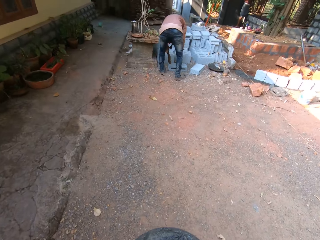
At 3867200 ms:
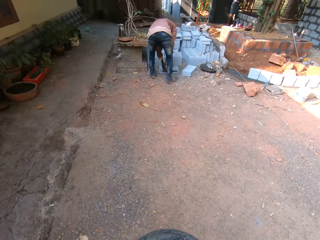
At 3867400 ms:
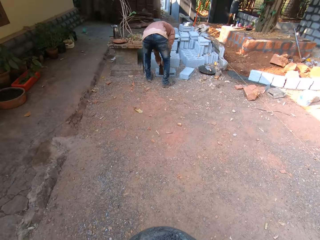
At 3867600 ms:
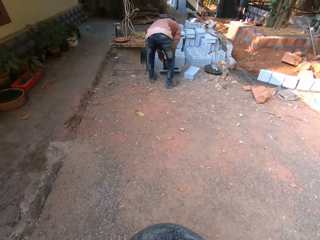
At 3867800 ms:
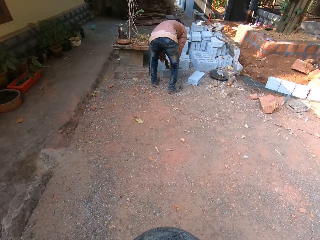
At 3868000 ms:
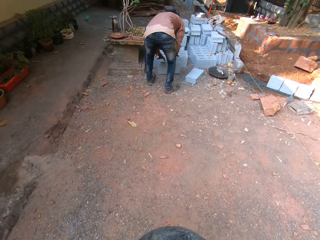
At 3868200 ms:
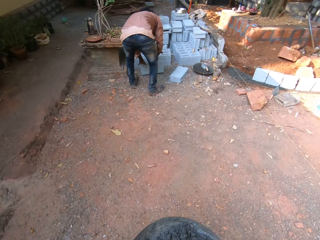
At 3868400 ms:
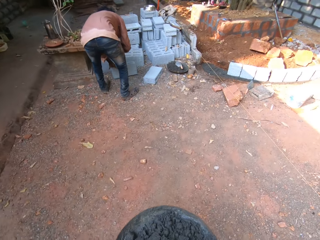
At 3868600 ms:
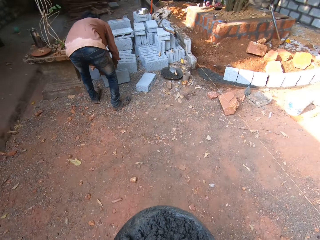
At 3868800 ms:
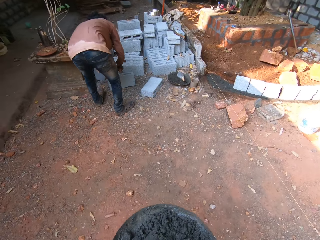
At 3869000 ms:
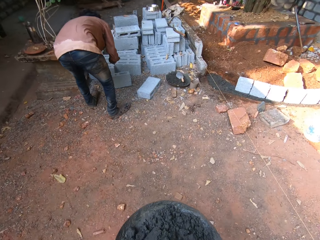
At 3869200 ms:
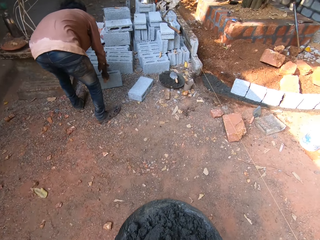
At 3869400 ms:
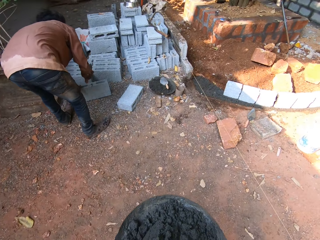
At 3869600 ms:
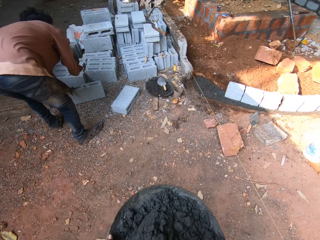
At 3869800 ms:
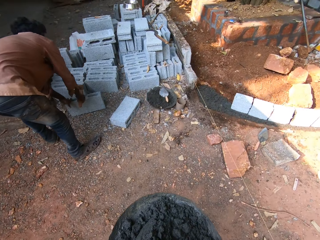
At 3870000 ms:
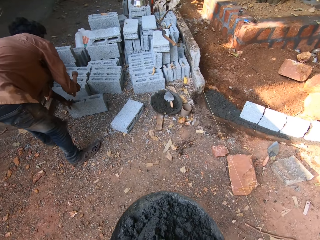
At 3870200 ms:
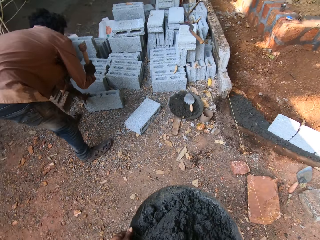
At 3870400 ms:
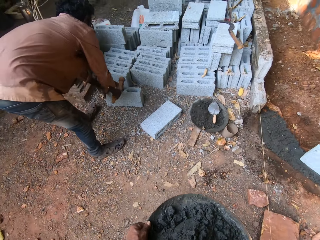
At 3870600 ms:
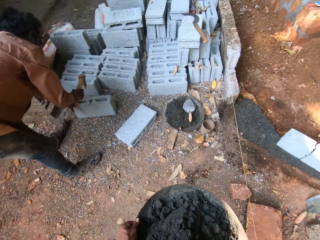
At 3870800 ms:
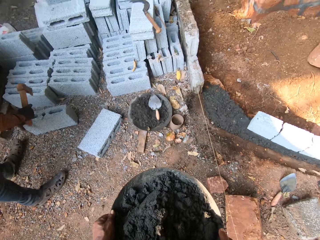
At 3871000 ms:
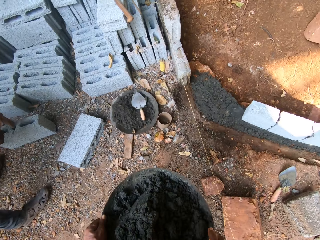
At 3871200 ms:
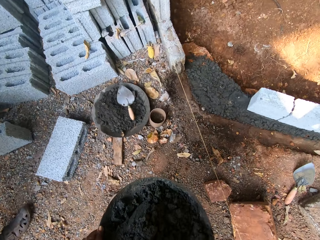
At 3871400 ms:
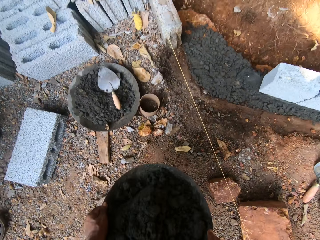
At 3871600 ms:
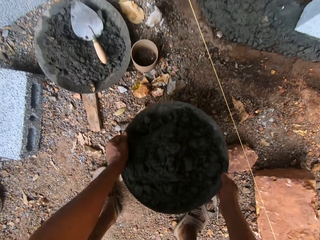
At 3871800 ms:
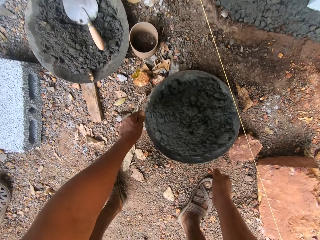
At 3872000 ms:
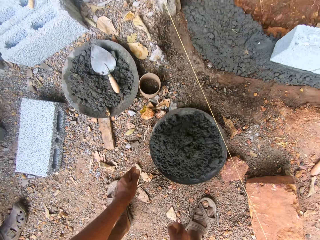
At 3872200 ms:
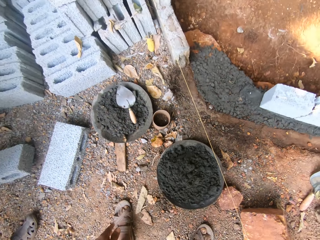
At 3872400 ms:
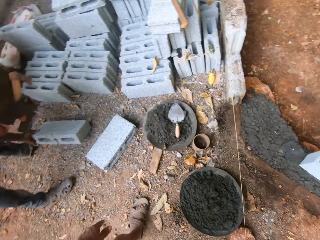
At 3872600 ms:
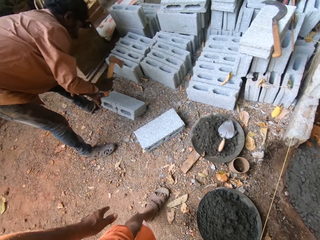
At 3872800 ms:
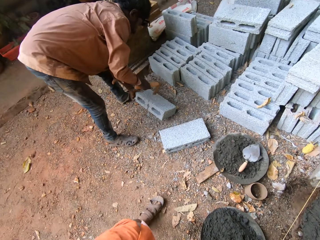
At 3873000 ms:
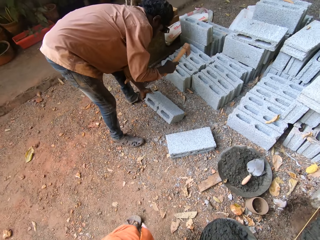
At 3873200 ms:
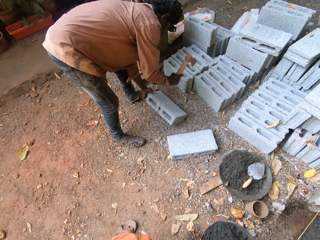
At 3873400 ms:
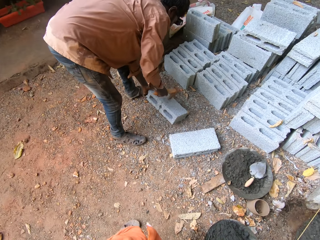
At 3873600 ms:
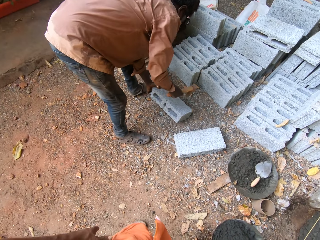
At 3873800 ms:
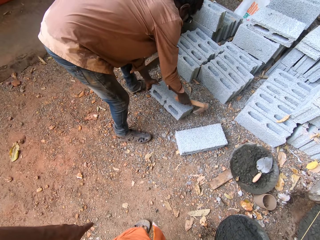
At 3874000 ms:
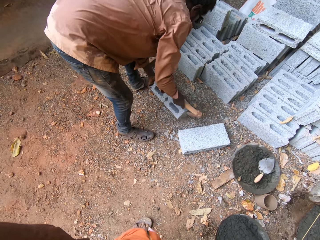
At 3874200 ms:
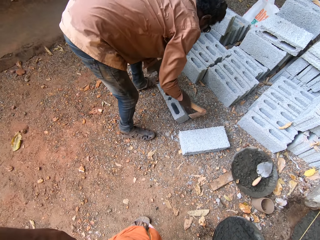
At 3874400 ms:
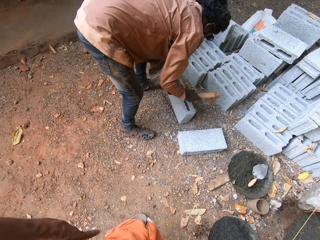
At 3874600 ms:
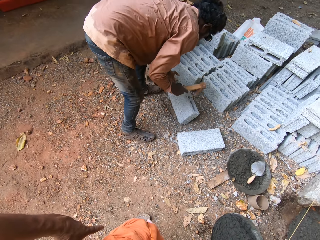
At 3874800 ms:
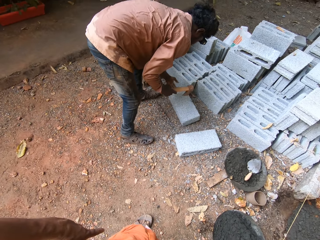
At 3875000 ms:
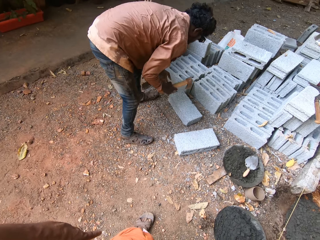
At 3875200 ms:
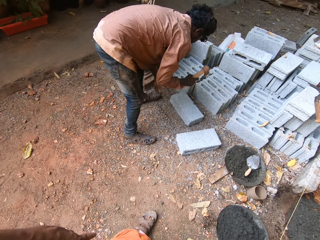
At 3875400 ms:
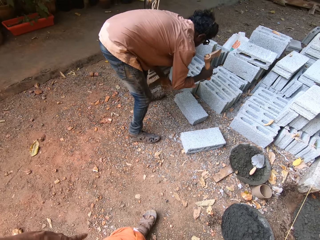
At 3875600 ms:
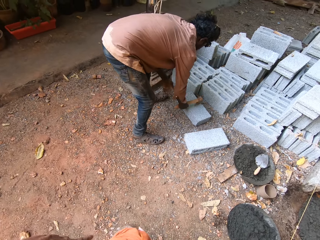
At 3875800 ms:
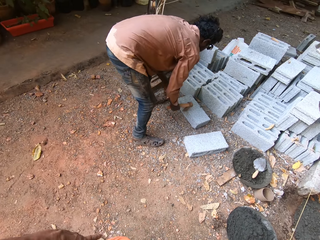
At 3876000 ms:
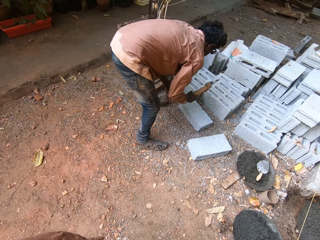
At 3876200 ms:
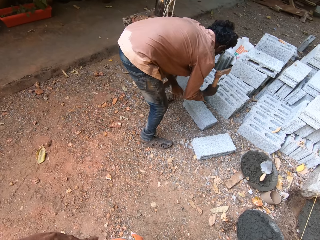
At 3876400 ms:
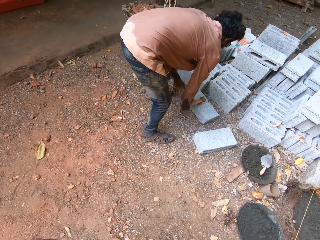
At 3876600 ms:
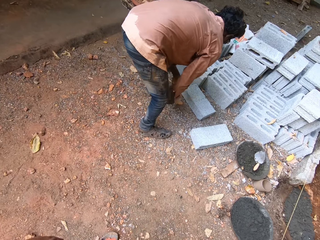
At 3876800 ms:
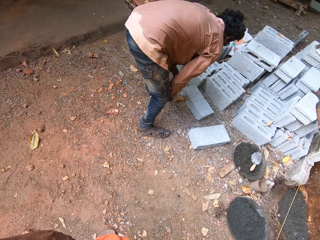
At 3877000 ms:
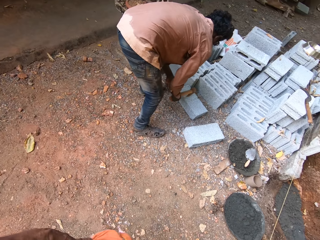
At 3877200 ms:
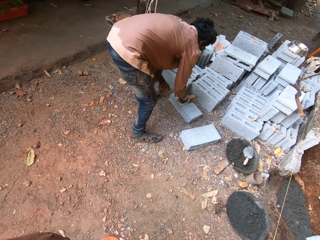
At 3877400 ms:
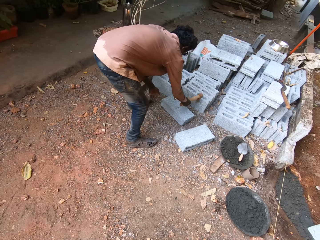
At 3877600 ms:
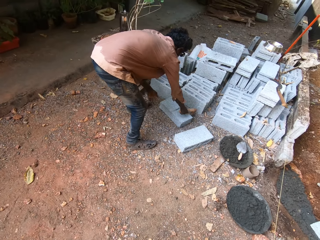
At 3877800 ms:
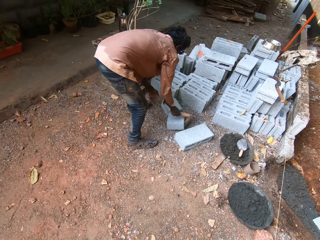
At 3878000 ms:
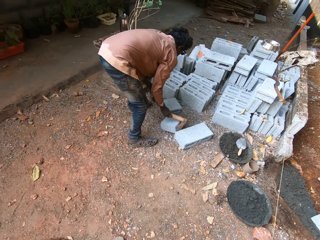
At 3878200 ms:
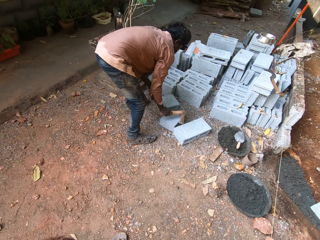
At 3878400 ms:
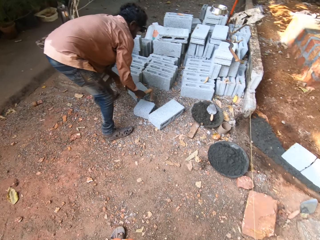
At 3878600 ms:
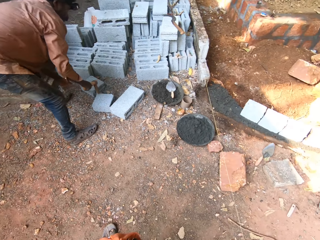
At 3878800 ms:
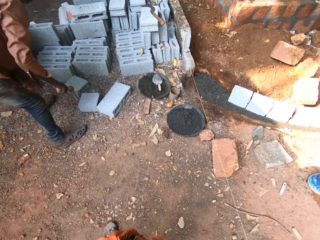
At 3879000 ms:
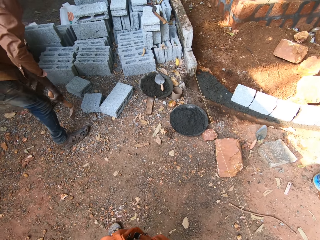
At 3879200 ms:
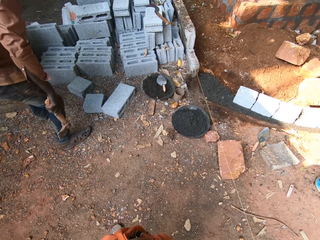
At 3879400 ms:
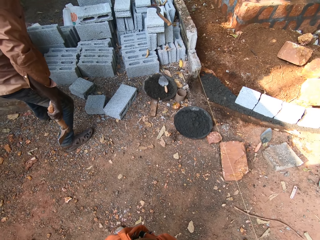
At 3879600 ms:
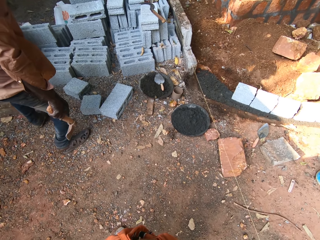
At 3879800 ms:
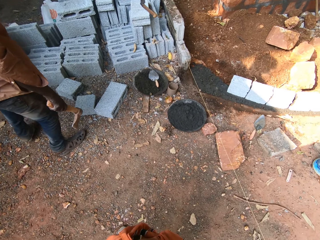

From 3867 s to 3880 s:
The camera wearer divides the cement block into two halves with the axe in his right hand. A man cuts a brick. The camera wearer drops the mortar pan on the floor with both hands. The man cuts the brick. He holds the brick. Another man cuts the brick.

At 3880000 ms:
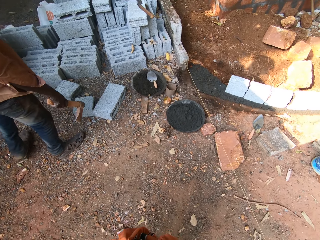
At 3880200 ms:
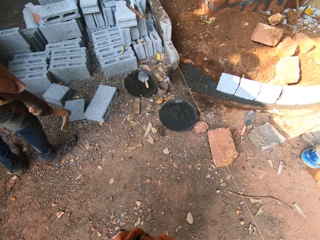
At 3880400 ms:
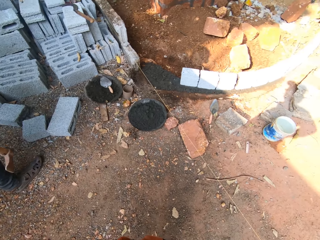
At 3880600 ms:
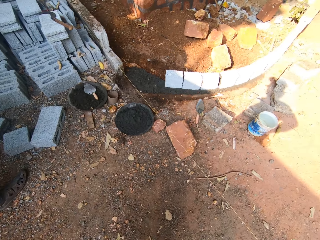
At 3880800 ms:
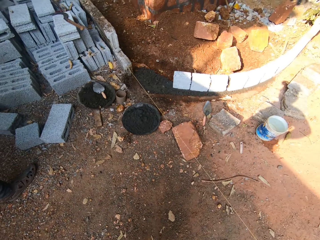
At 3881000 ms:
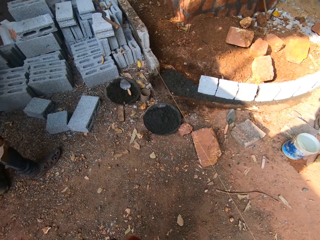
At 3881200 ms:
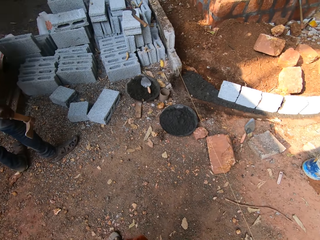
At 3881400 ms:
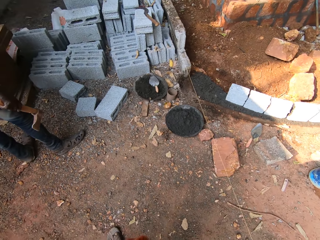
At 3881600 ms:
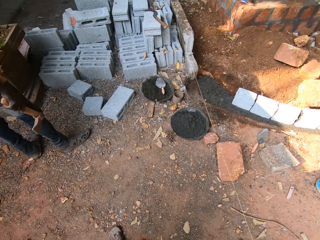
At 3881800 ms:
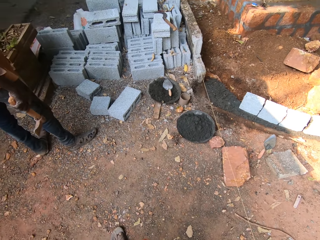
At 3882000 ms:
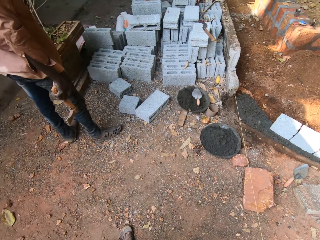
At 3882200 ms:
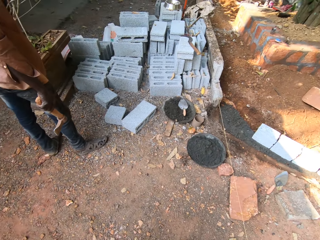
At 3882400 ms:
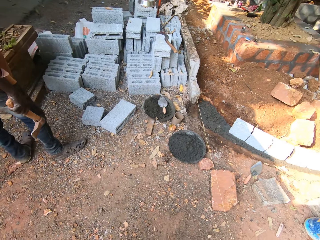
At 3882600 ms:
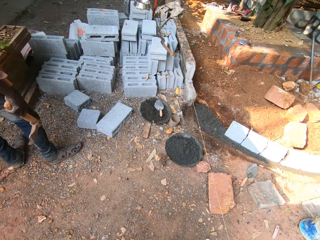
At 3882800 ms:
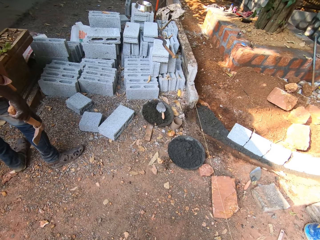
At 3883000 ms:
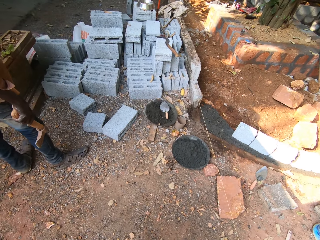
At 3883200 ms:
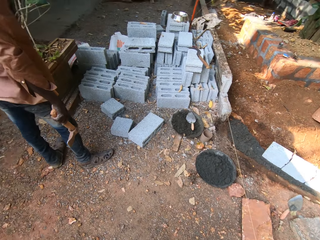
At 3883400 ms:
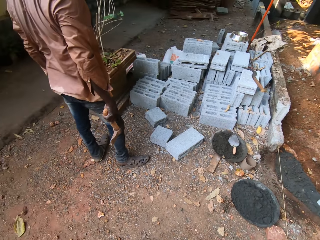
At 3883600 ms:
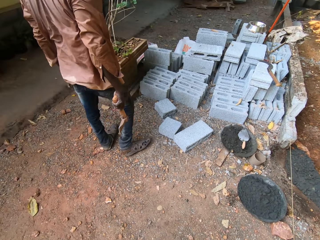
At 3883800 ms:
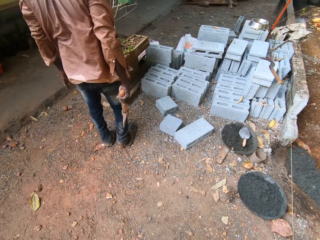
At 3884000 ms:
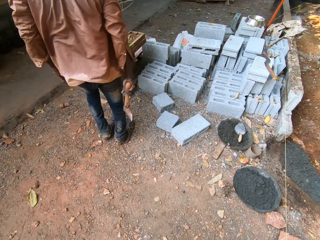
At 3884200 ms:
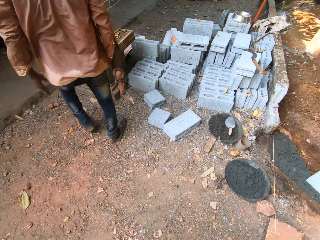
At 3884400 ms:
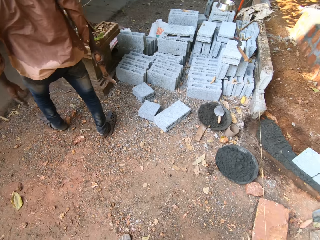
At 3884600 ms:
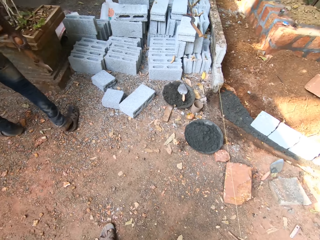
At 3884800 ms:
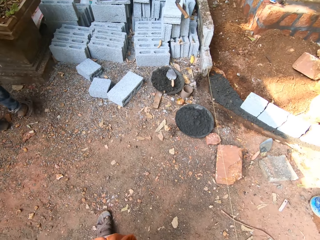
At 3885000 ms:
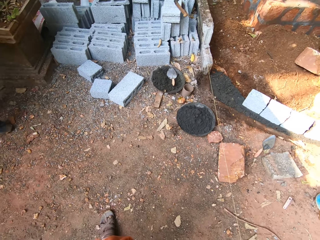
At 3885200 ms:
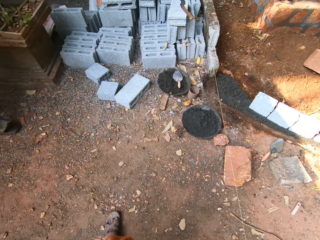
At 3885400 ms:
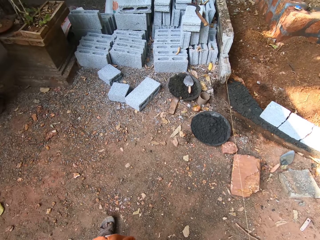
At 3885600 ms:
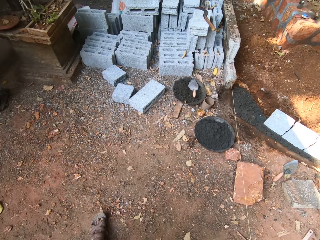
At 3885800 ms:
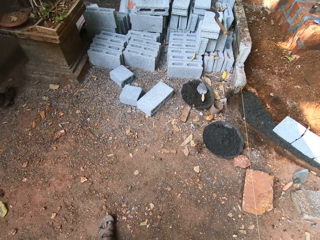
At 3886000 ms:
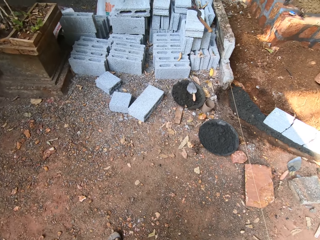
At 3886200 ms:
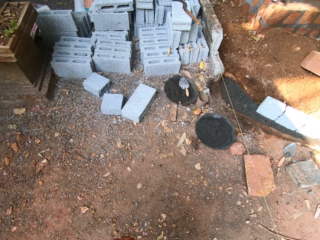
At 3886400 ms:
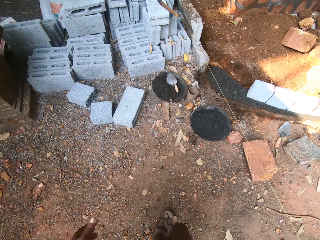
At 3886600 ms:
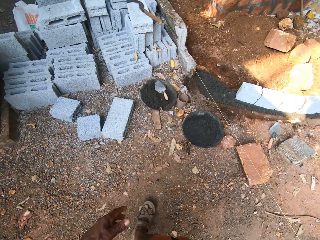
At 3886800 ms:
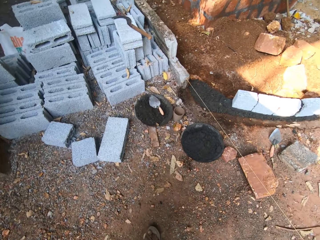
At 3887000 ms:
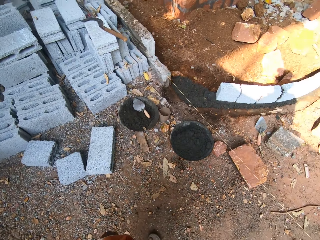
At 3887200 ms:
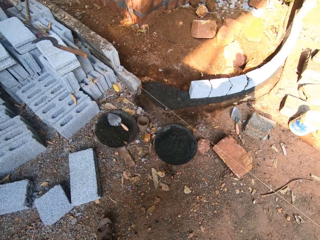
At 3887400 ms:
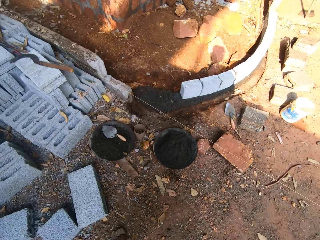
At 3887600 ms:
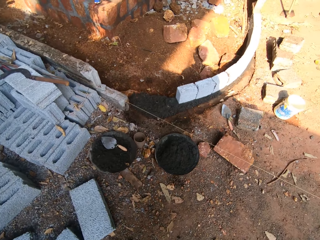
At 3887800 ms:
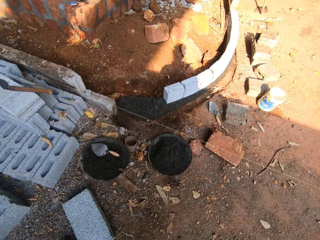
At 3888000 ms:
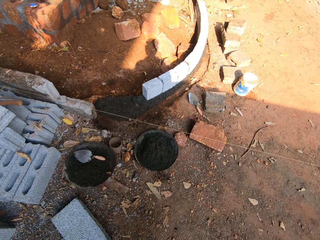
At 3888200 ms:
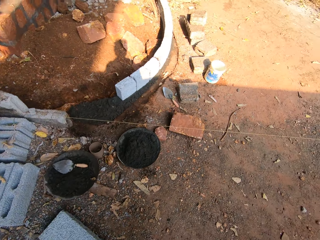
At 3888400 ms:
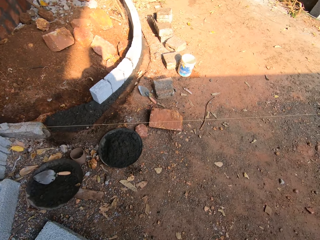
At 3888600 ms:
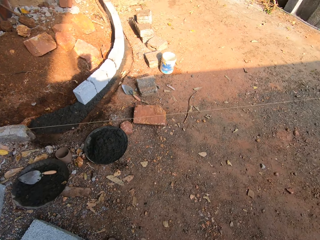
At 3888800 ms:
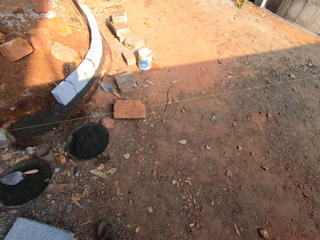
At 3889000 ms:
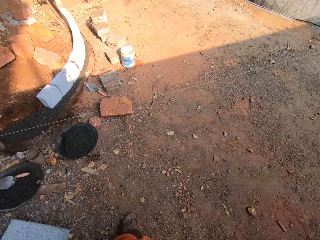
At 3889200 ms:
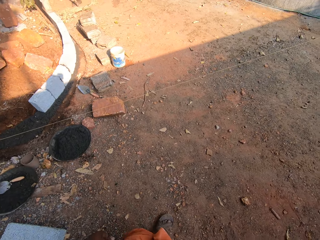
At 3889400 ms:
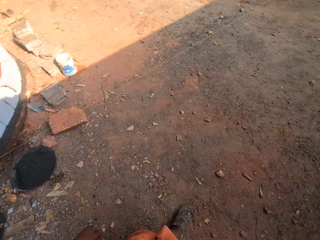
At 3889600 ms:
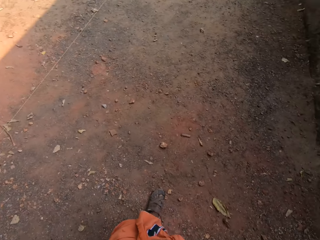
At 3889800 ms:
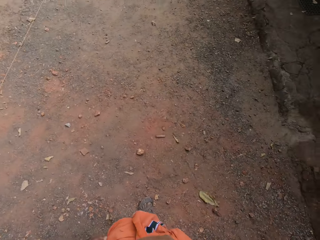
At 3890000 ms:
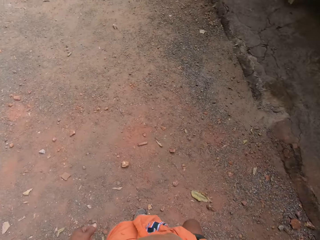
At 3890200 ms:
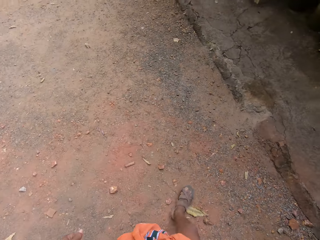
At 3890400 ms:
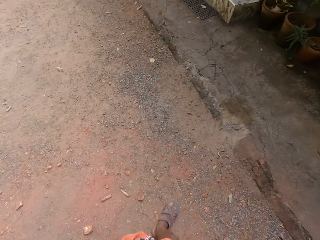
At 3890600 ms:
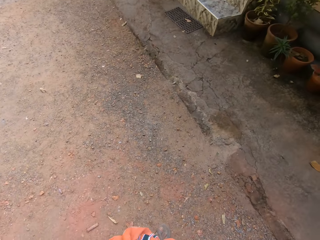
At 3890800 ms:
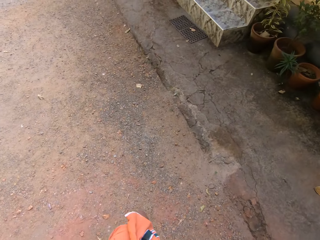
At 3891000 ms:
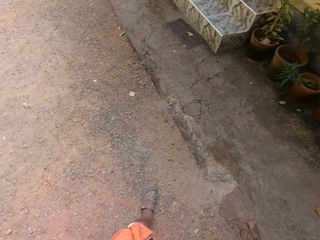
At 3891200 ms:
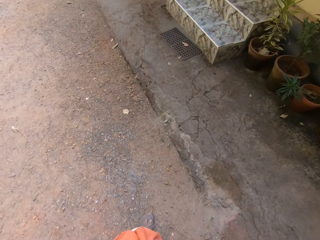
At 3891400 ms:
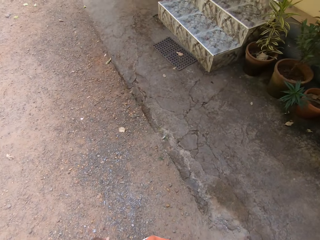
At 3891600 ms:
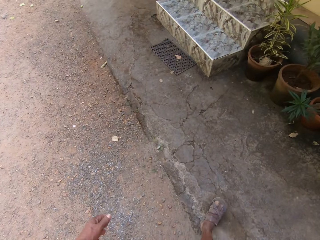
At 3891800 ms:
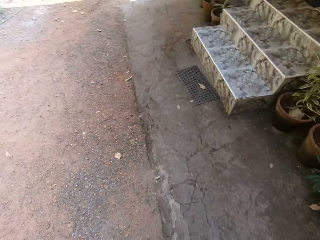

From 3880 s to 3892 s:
The camera wearer converses with the man. They look around. The man walks around the site. The camera wearer looks around and walks around the site.
